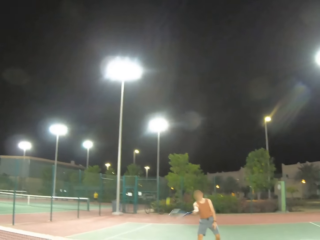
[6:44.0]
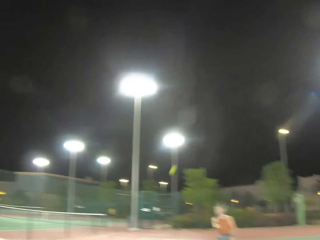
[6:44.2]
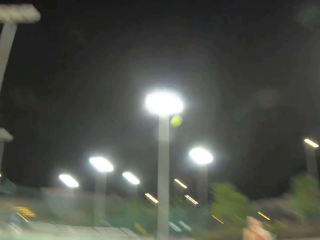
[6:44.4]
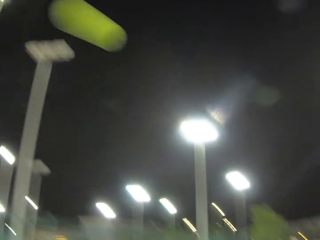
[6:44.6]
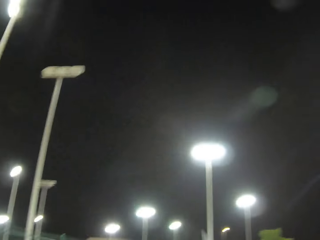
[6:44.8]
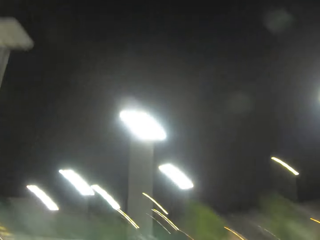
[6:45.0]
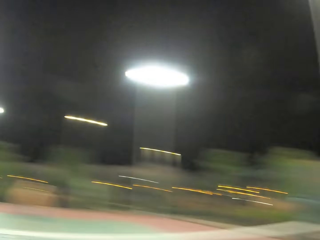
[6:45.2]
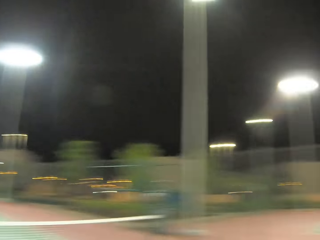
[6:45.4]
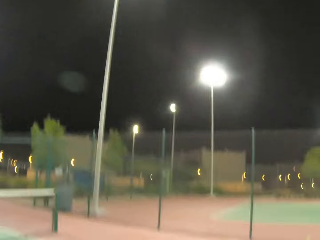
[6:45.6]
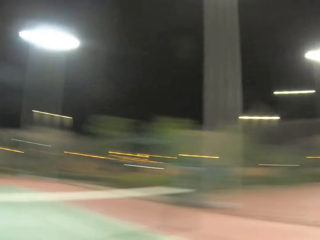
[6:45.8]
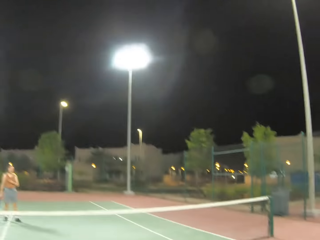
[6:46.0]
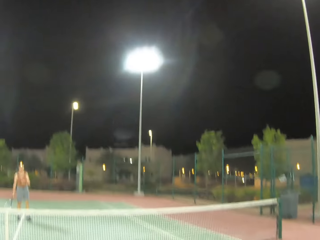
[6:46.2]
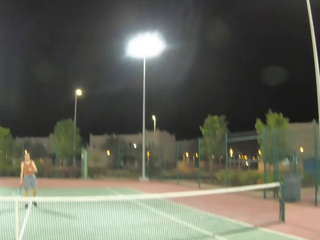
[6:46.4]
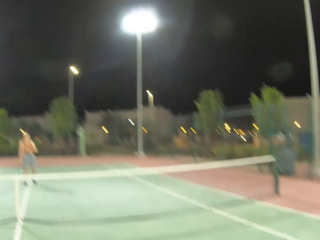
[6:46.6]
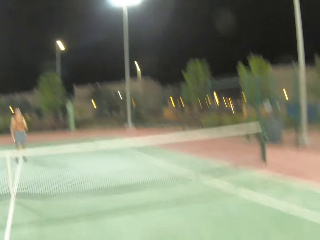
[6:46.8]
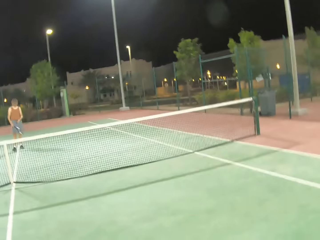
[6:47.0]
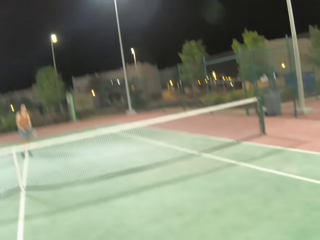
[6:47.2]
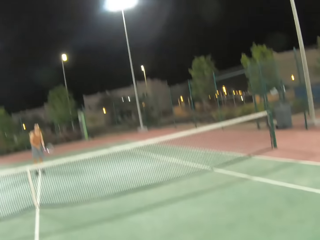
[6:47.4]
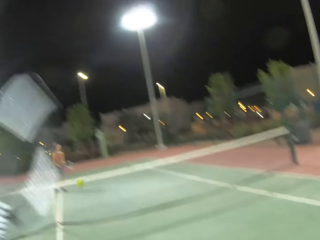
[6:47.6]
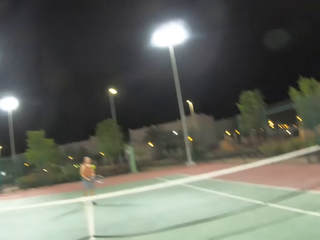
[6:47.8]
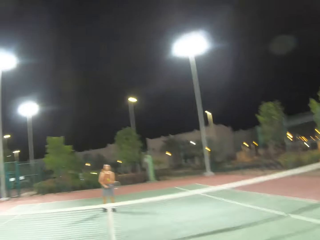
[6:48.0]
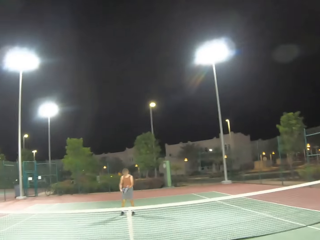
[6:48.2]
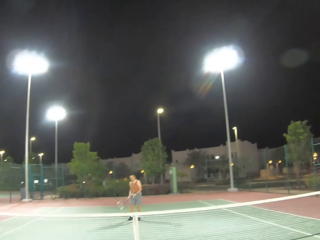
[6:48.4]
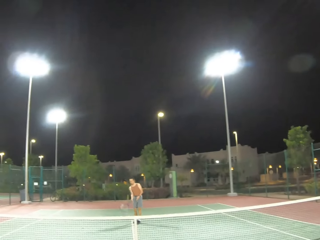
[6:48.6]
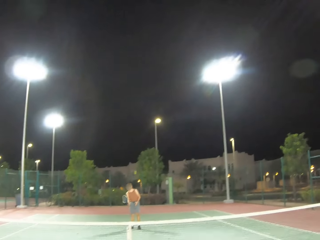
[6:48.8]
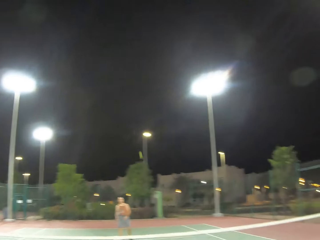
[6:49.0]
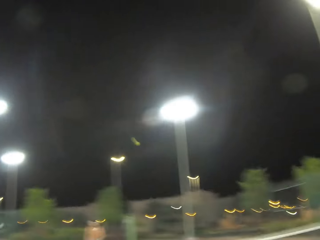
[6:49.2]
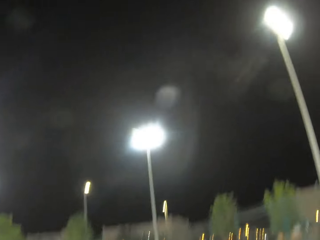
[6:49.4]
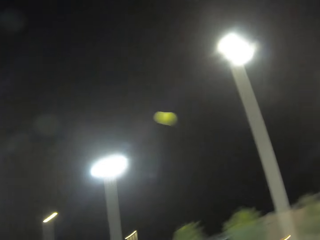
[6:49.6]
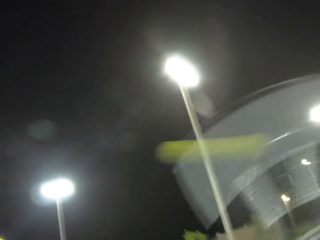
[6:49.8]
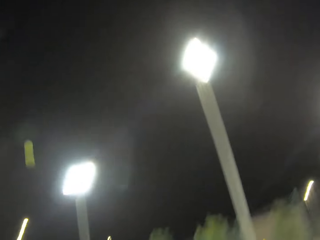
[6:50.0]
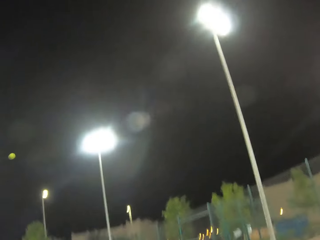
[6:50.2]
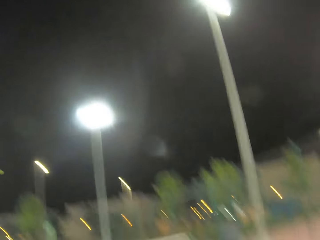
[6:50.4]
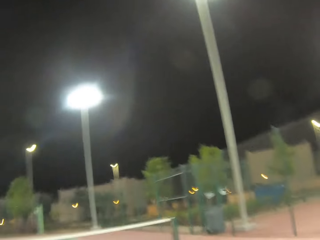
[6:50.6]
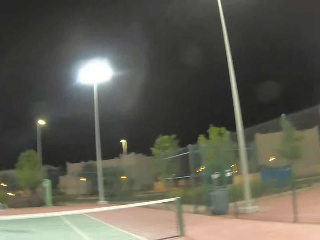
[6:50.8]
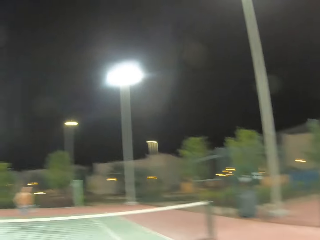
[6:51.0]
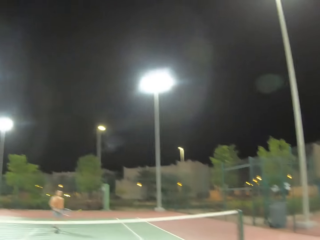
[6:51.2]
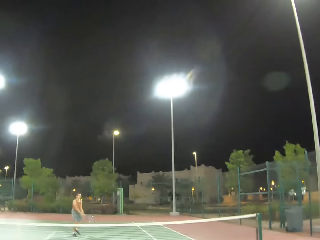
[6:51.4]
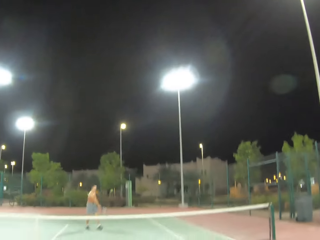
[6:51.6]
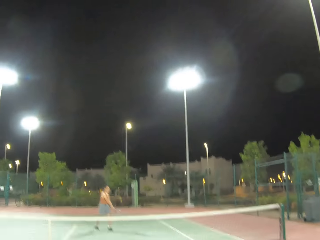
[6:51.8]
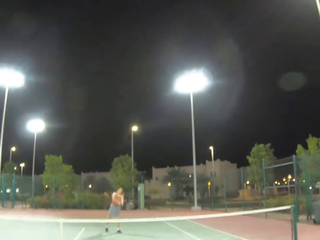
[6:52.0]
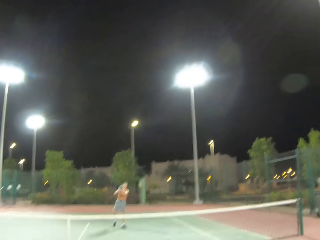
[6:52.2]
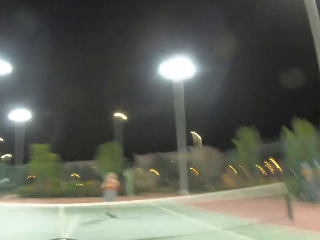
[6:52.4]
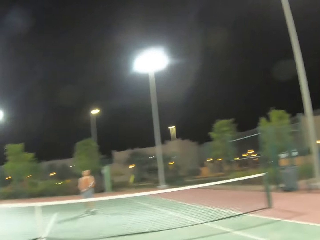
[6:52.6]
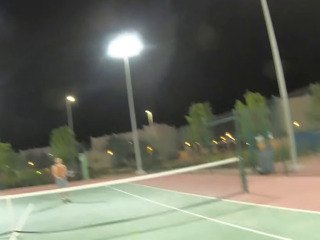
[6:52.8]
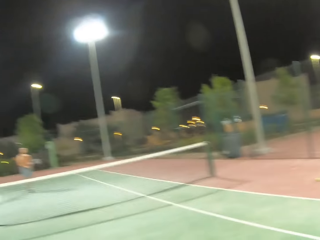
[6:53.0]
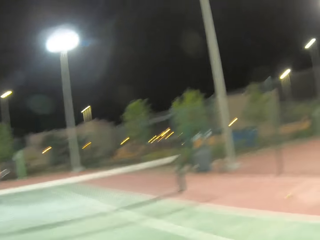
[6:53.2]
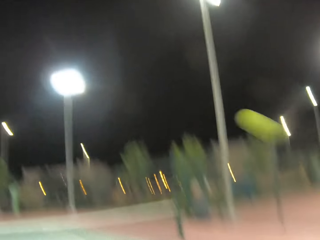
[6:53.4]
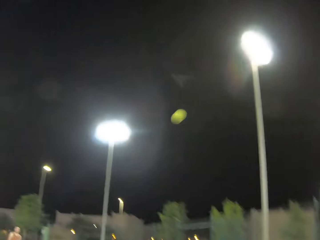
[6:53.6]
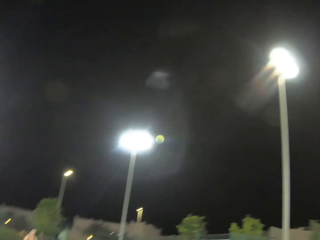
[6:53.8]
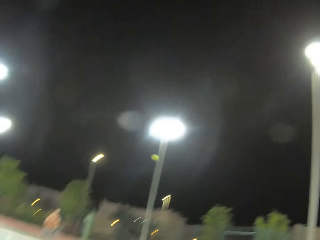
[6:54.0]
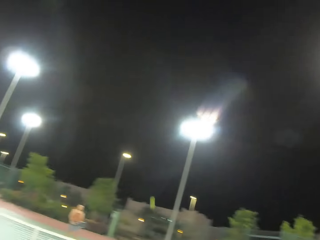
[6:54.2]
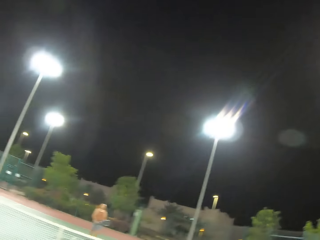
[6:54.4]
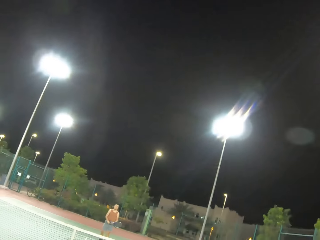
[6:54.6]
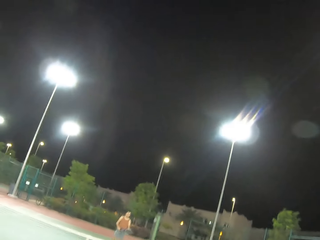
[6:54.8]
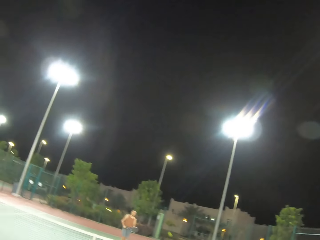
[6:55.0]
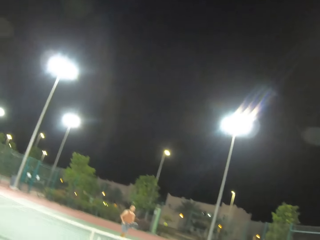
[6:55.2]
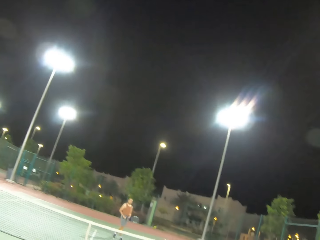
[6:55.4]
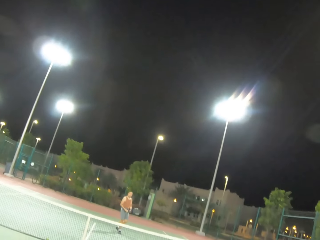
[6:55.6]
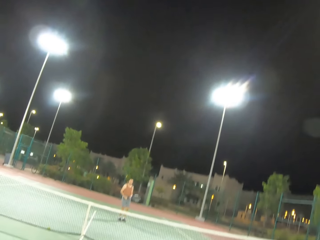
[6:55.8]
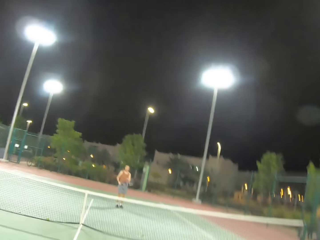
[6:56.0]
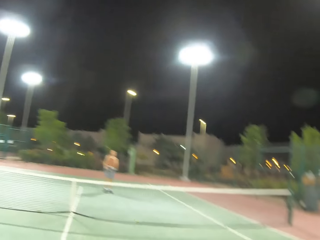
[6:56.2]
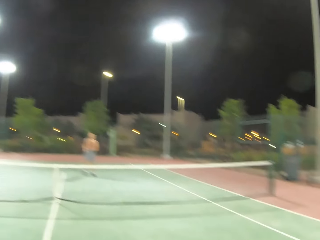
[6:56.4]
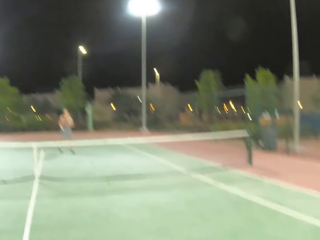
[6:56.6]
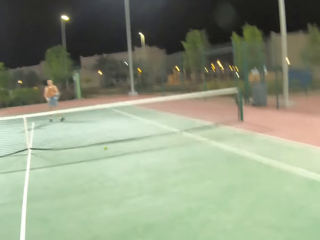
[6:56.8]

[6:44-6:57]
A man kicks the tennis ball. The camera wearer serves the tennis ball on the court and kicks the tennis ball. The man kicks the tennis ball. The camera wearer kicks the tennis ball. The man kicks the tennis ball. The man plays tennis with the camera wearer. The camera wearer kicks the ball.

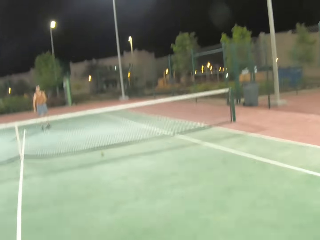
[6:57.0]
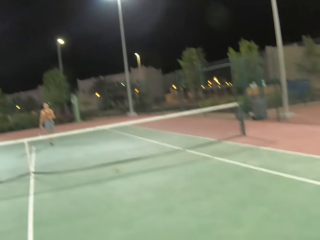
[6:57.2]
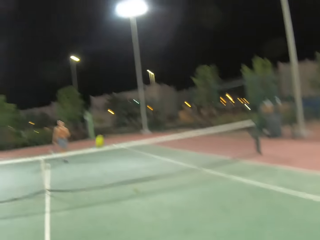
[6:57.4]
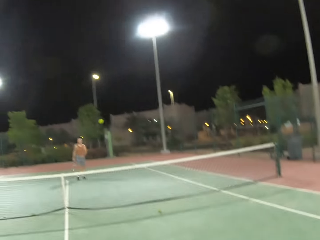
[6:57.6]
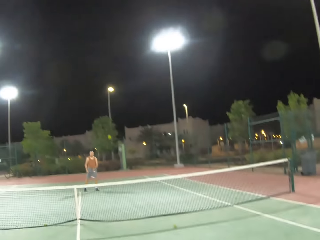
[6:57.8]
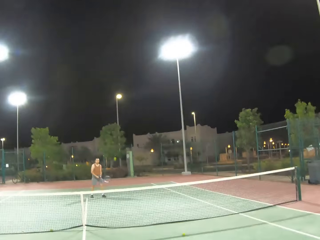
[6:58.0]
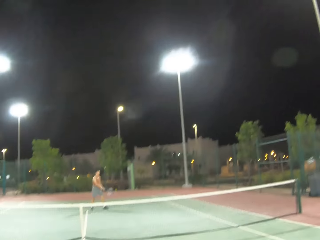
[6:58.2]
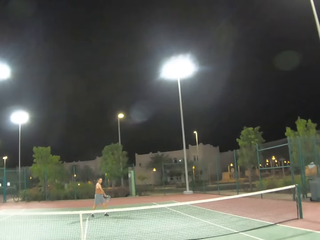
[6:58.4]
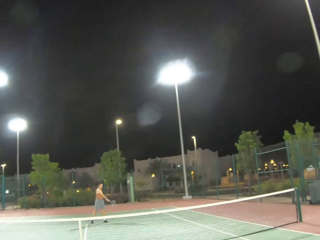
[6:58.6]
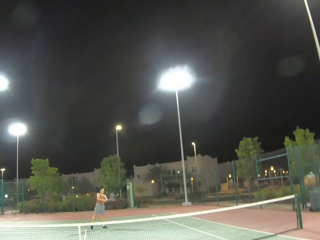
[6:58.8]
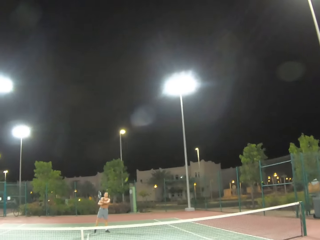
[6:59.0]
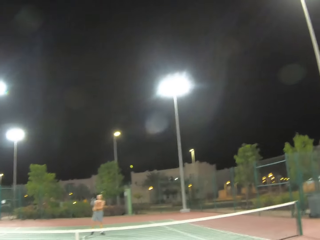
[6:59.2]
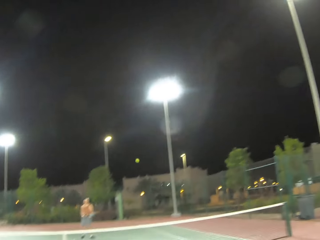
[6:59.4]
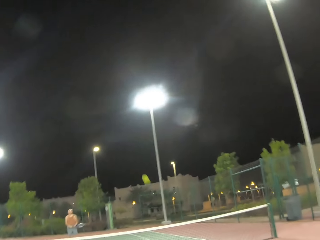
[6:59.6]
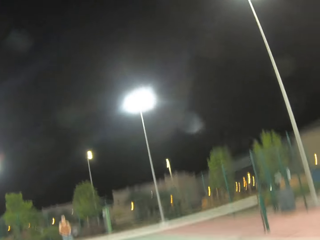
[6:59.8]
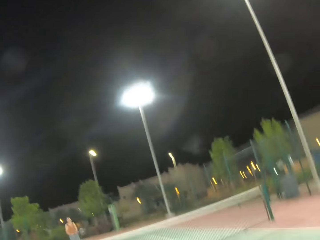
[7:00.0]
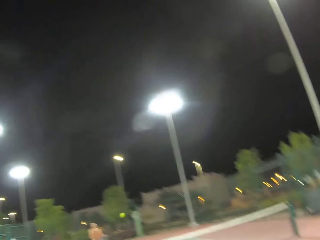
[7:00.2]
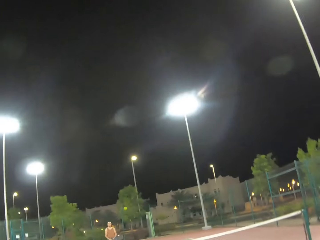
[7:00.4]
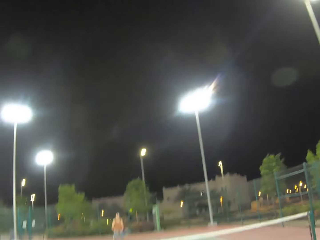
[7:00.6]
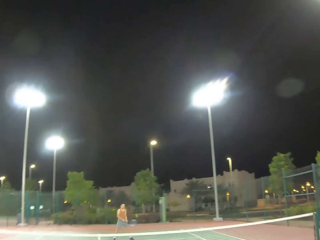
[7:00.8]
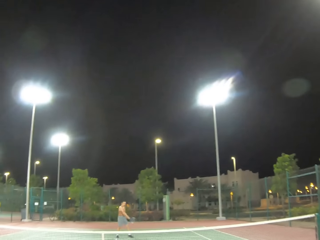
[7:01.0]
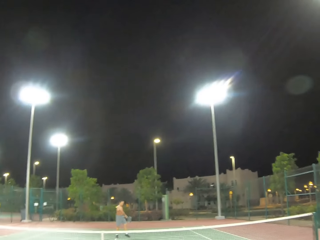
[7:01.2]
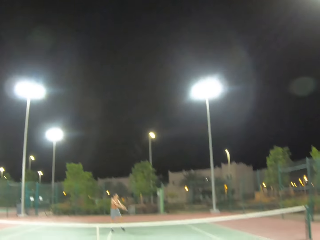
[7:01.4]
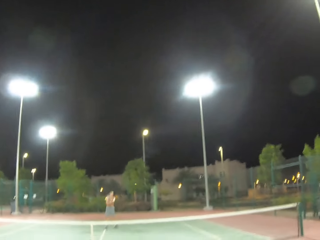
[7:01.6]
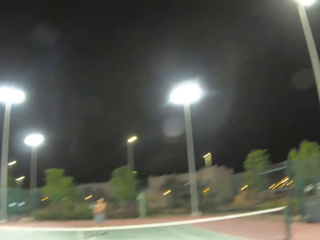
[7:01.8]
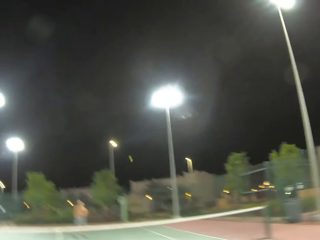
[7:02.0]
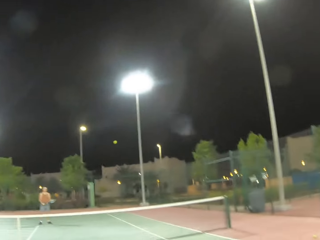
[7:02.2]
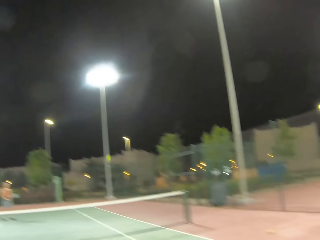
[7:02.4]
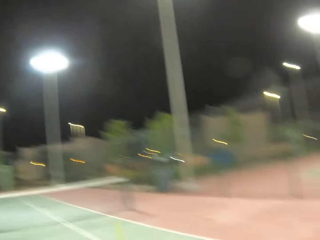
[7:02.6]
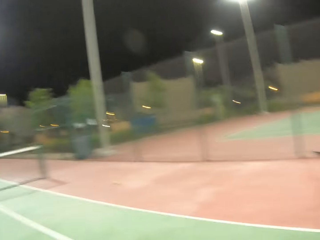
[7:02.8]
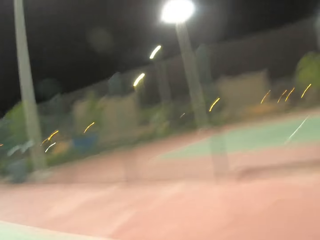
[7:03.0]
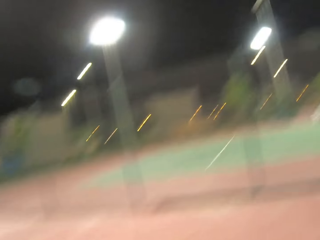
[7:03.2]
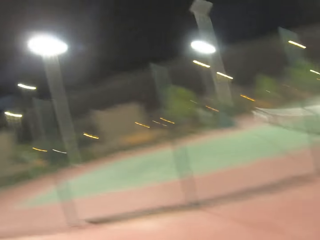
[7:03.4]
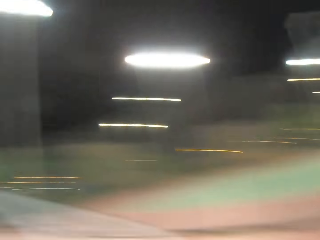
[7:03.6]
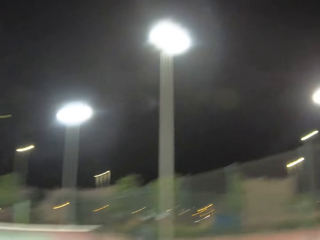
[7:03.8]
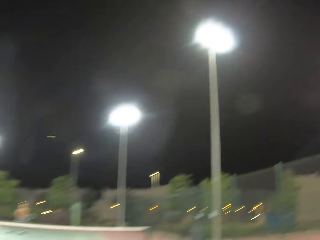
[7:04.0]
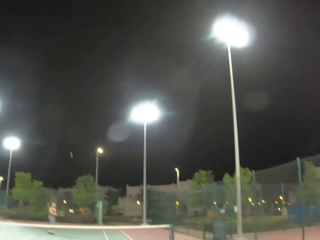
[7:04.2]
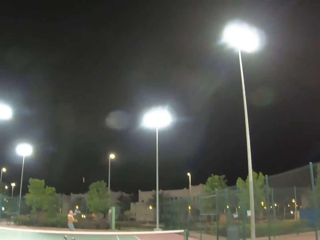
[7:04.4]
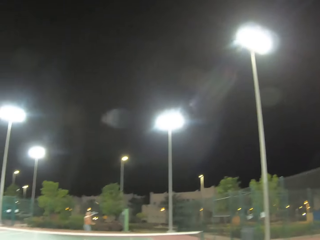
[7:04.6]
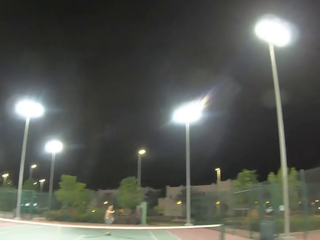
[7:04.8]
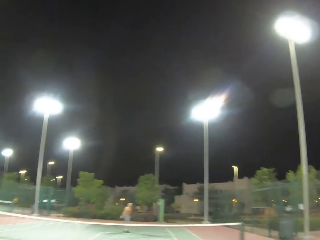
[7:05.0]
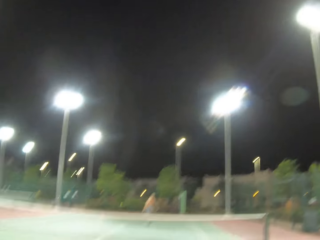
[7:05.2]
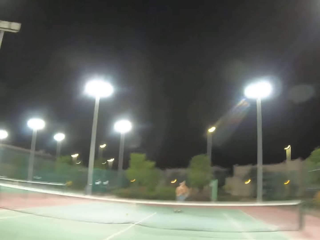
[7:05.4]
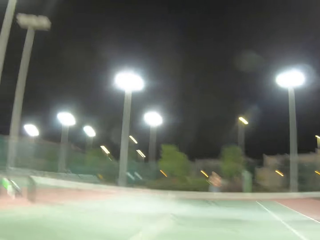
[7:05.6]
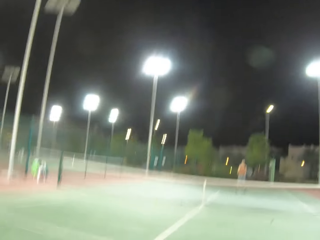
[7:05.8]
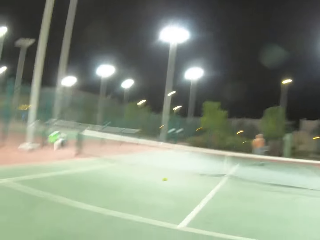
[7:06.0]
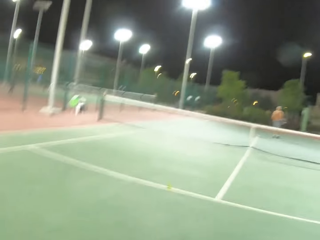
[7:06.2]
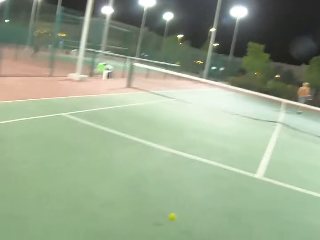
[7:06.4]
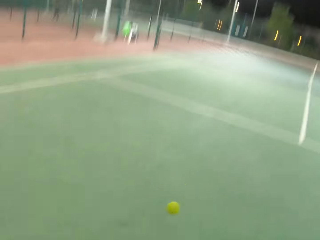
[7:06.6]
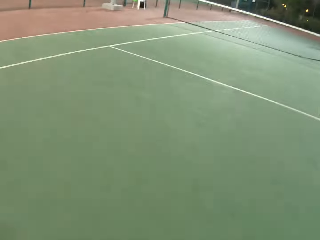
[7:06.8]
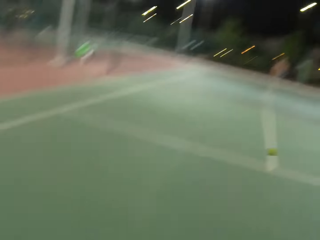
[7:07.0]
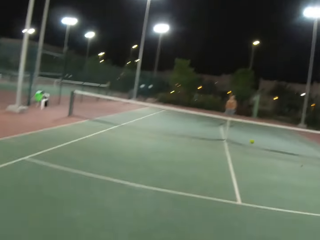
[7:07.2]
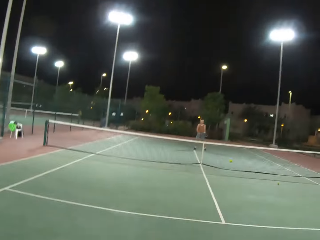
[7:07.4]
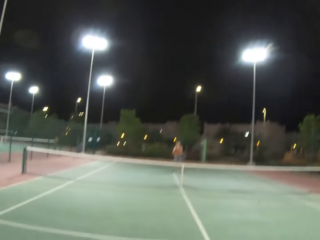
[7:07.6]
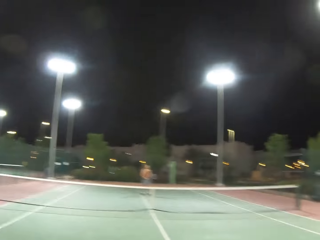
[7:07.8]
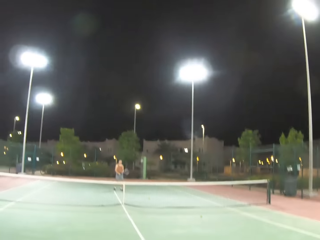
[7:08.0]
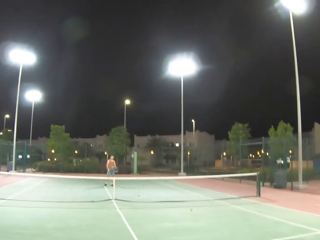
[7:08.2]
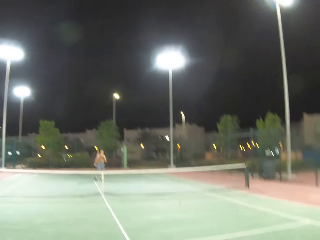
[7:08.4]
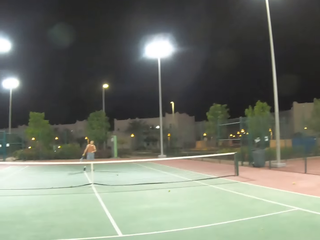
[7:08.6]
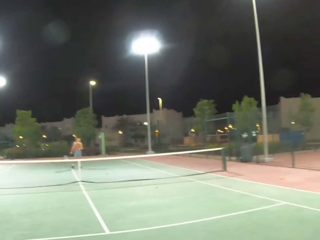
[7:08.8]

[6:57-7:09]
The camera wearer serves a tennis ball on the court. A man kicks the ball. The camera wearer kicks the tennis ball. The man kicks the tennis ball. The camera wearer kicks the tennis ball. They play tennis with the man. The man kicks the tennis ball. The camera wearer kicks the tennis ball. The man kicks the tennis ball.
